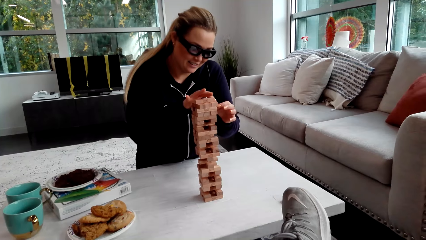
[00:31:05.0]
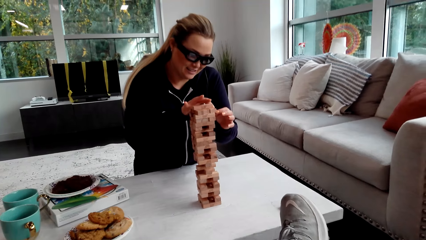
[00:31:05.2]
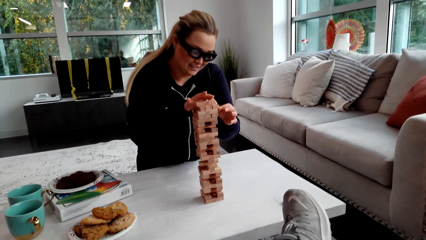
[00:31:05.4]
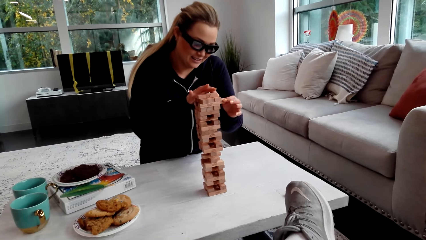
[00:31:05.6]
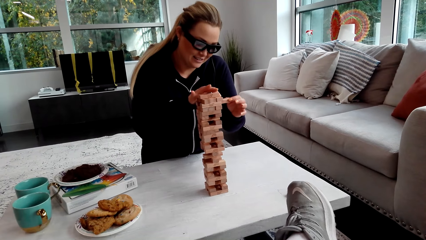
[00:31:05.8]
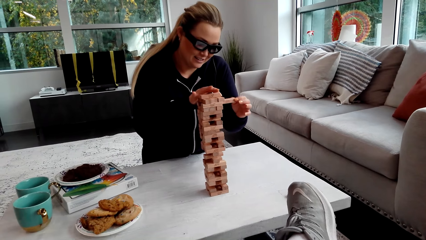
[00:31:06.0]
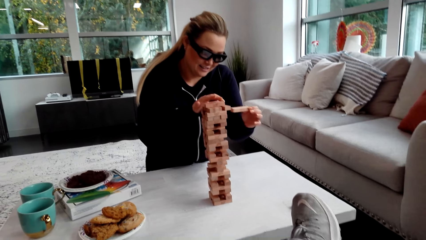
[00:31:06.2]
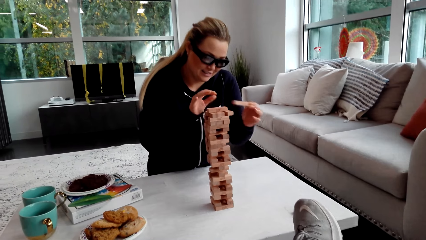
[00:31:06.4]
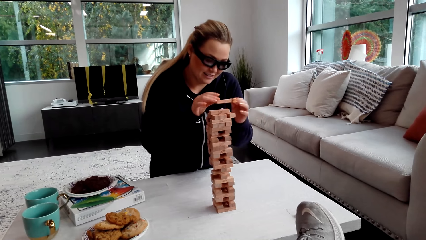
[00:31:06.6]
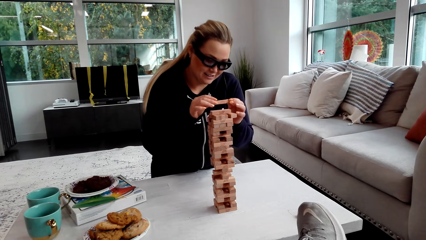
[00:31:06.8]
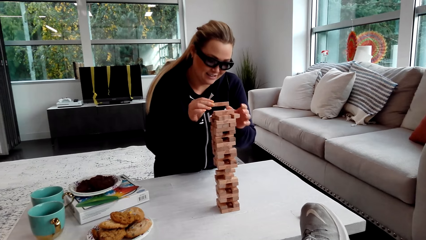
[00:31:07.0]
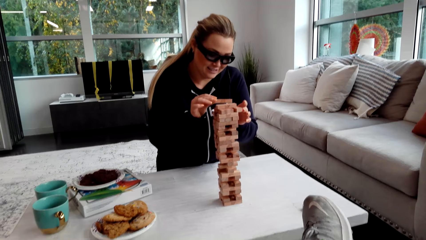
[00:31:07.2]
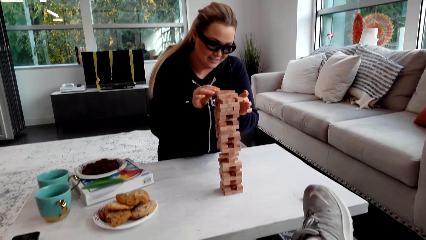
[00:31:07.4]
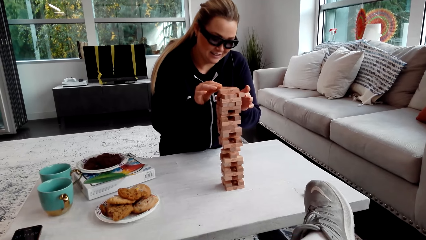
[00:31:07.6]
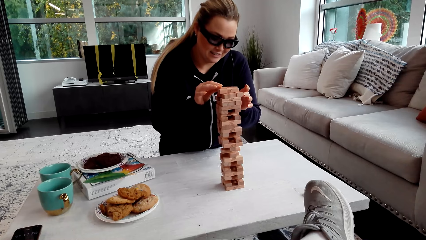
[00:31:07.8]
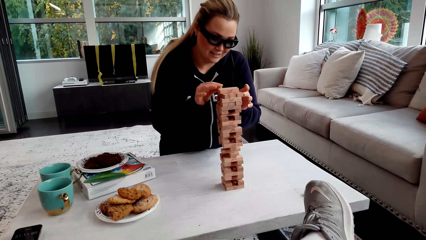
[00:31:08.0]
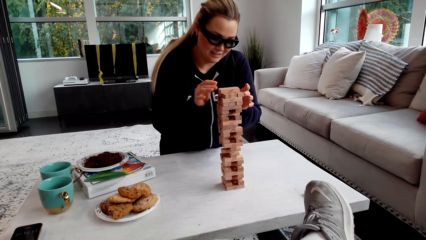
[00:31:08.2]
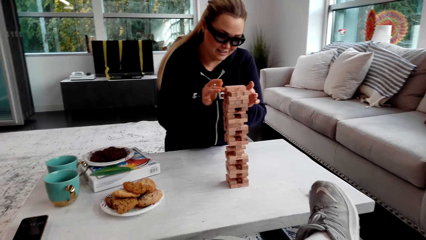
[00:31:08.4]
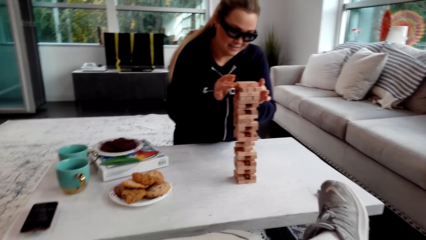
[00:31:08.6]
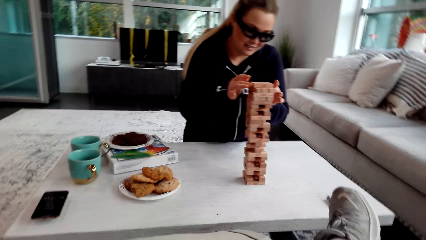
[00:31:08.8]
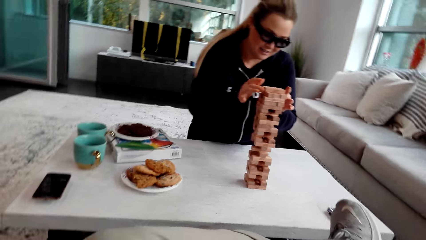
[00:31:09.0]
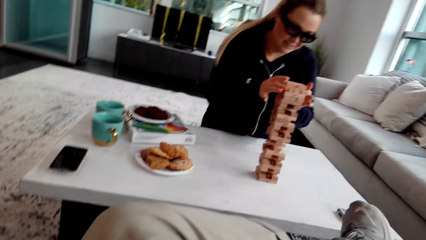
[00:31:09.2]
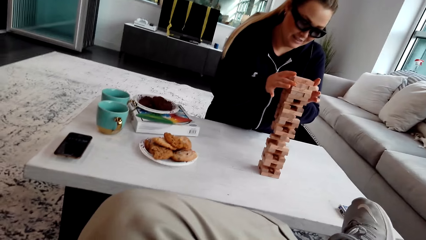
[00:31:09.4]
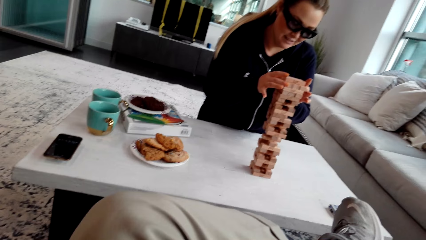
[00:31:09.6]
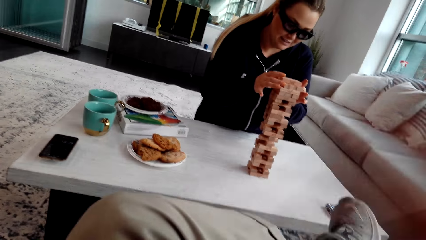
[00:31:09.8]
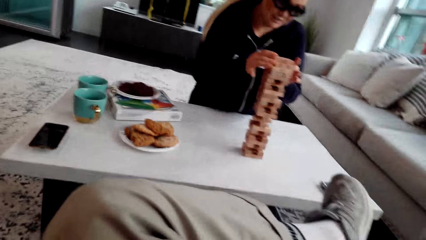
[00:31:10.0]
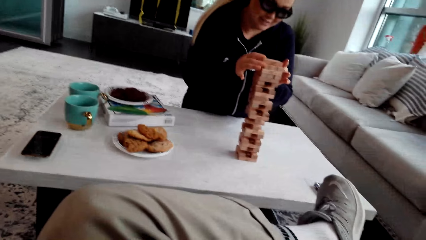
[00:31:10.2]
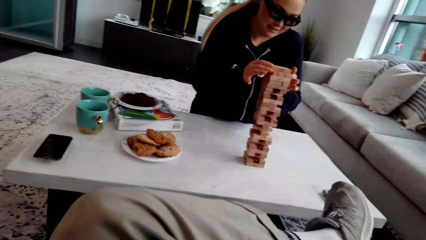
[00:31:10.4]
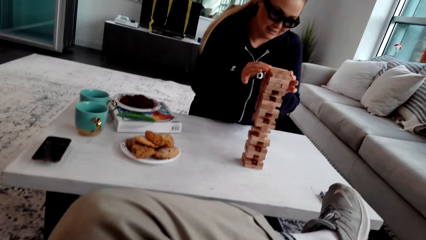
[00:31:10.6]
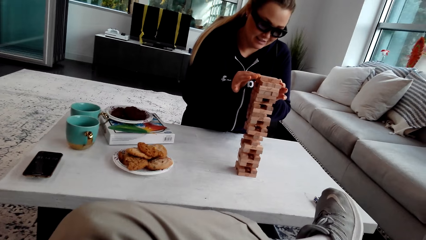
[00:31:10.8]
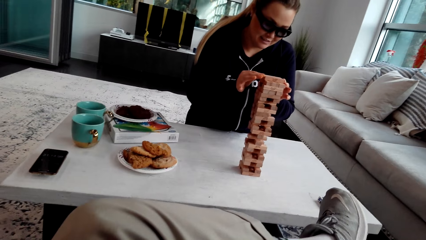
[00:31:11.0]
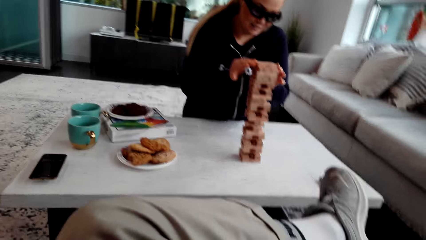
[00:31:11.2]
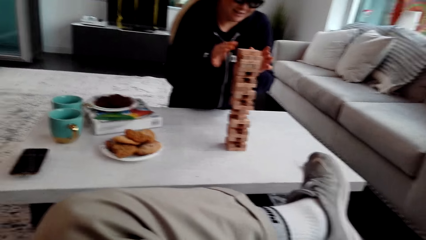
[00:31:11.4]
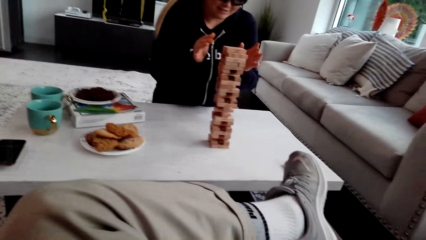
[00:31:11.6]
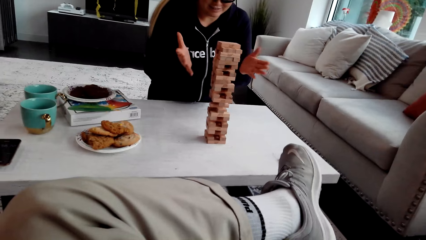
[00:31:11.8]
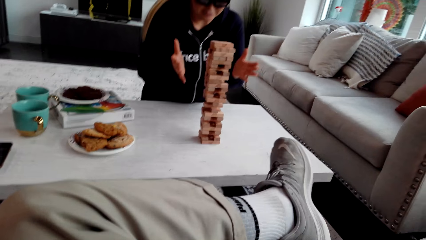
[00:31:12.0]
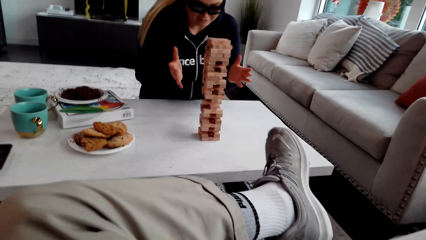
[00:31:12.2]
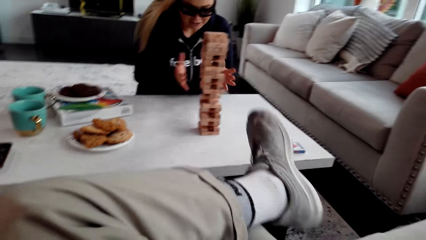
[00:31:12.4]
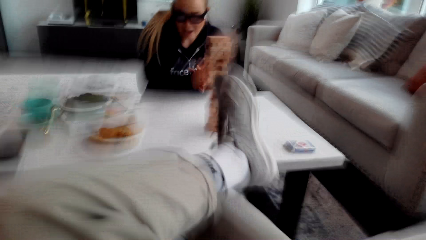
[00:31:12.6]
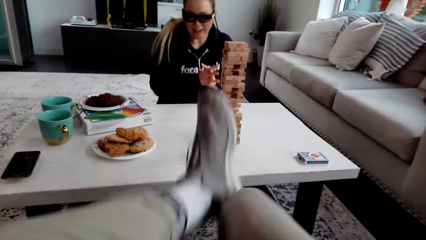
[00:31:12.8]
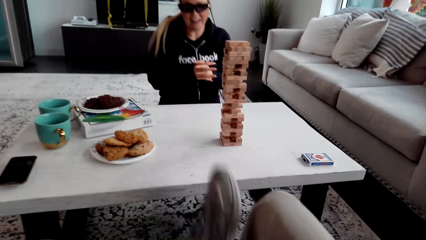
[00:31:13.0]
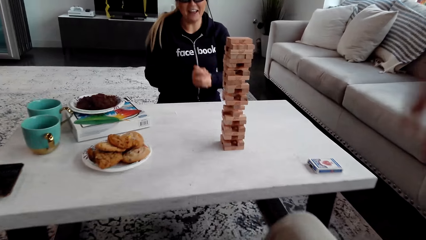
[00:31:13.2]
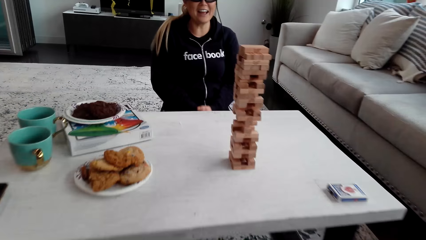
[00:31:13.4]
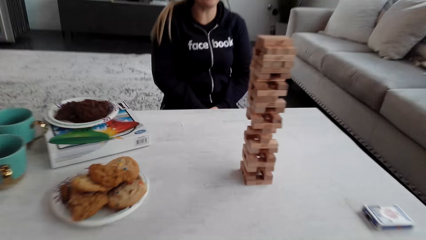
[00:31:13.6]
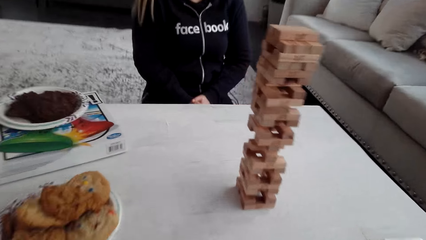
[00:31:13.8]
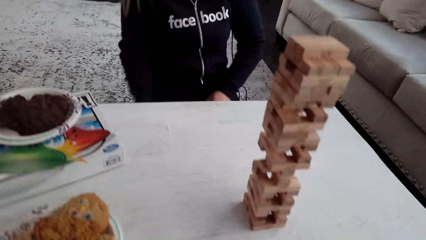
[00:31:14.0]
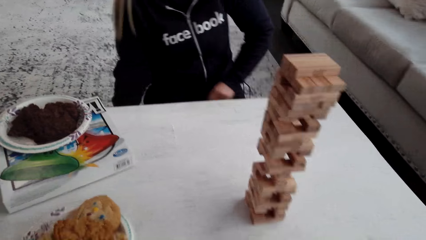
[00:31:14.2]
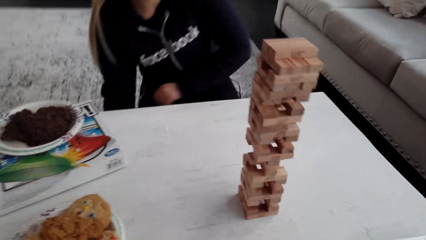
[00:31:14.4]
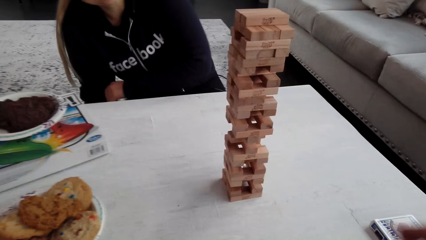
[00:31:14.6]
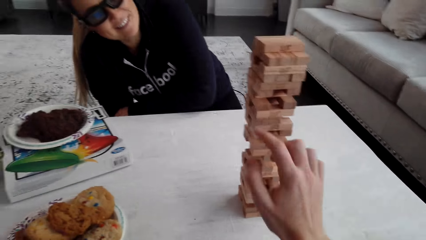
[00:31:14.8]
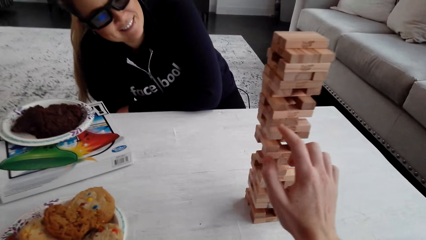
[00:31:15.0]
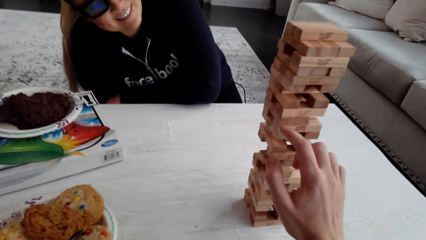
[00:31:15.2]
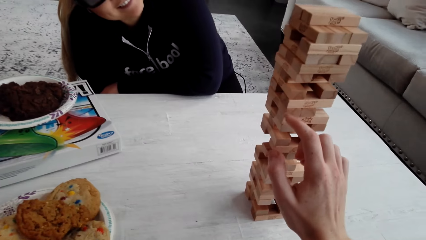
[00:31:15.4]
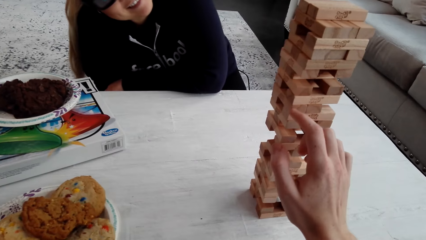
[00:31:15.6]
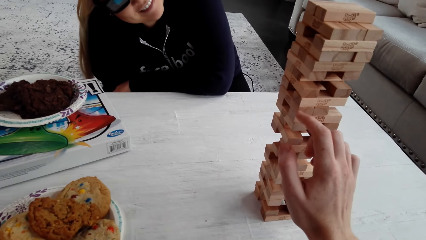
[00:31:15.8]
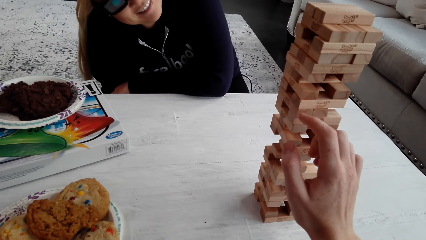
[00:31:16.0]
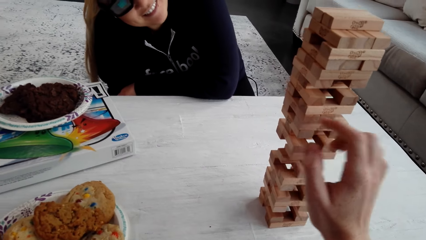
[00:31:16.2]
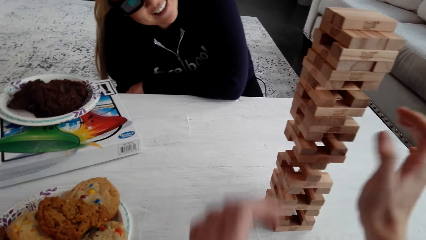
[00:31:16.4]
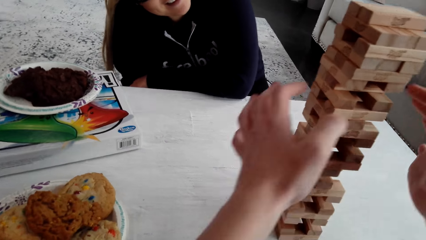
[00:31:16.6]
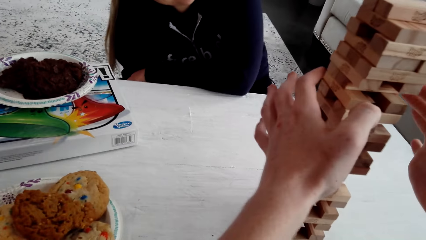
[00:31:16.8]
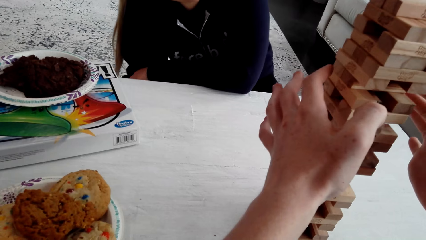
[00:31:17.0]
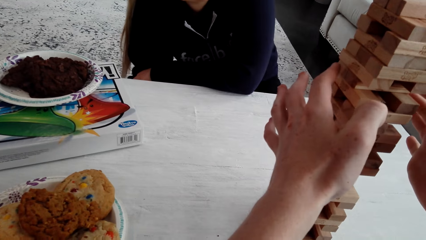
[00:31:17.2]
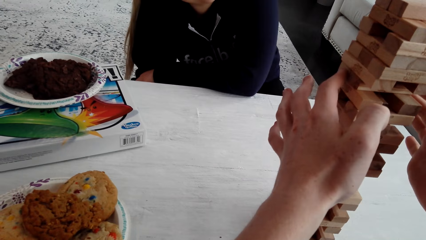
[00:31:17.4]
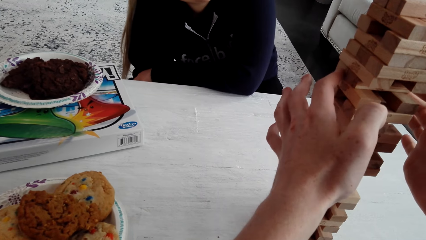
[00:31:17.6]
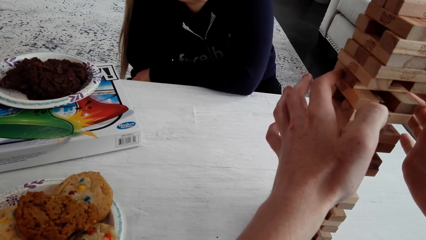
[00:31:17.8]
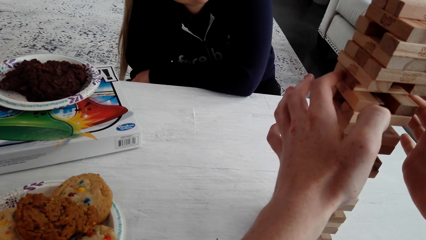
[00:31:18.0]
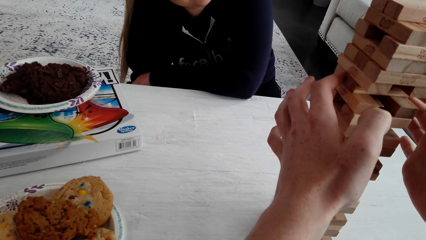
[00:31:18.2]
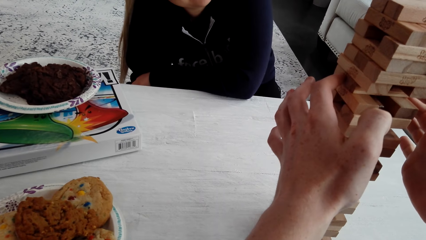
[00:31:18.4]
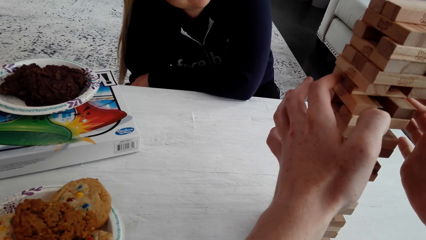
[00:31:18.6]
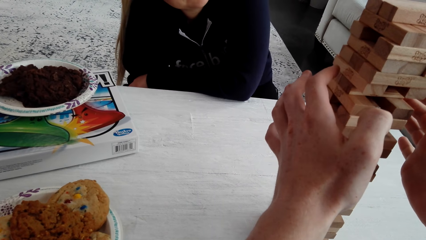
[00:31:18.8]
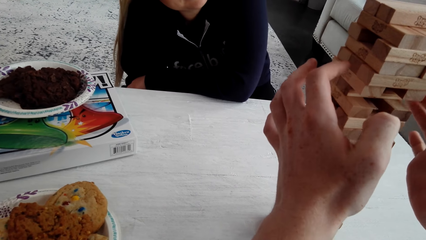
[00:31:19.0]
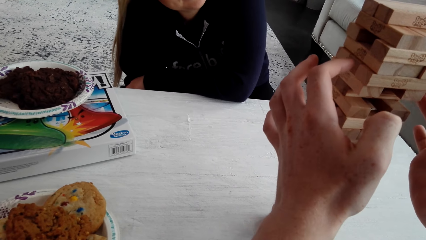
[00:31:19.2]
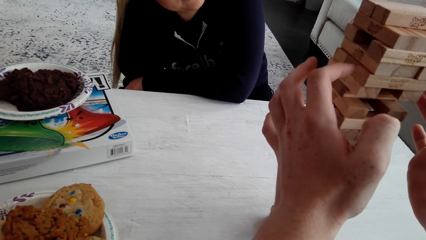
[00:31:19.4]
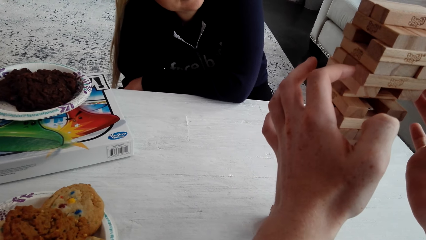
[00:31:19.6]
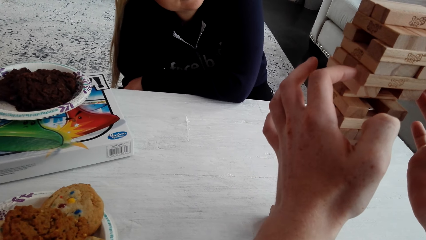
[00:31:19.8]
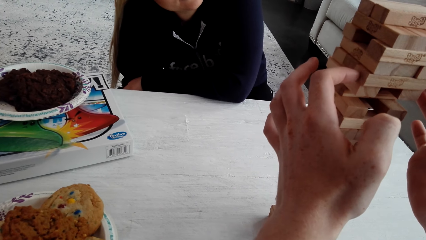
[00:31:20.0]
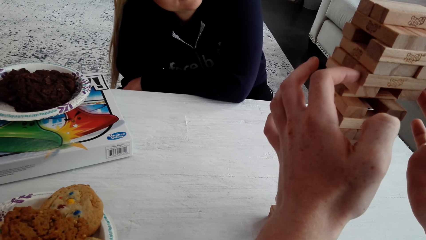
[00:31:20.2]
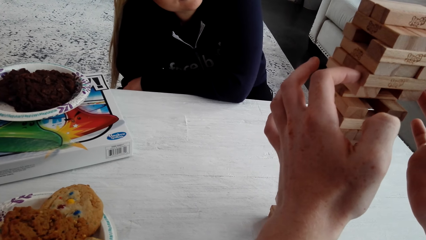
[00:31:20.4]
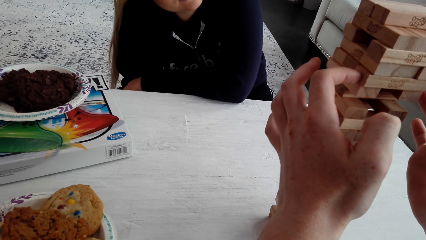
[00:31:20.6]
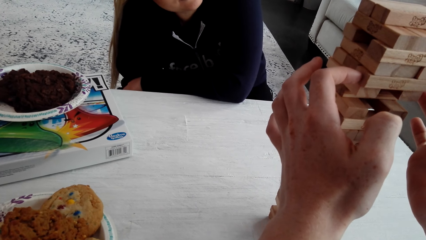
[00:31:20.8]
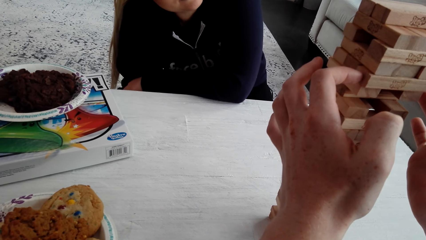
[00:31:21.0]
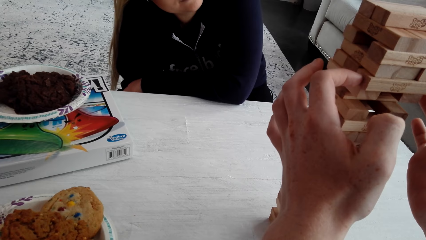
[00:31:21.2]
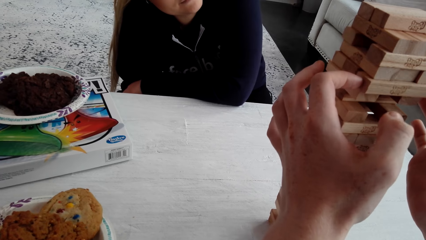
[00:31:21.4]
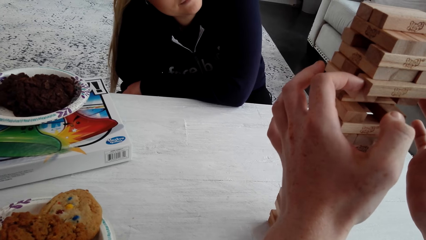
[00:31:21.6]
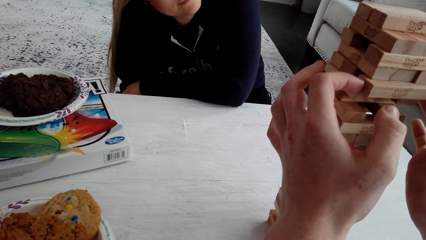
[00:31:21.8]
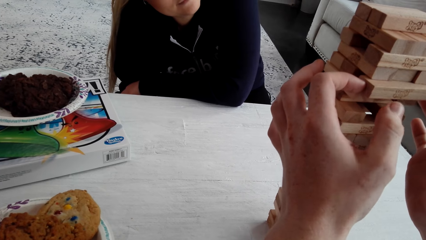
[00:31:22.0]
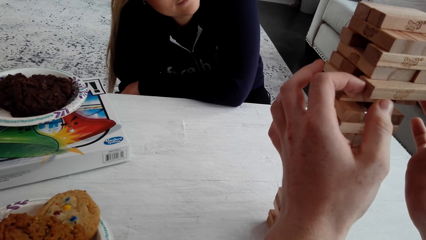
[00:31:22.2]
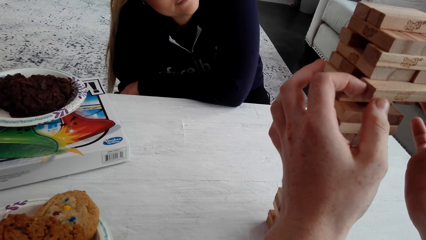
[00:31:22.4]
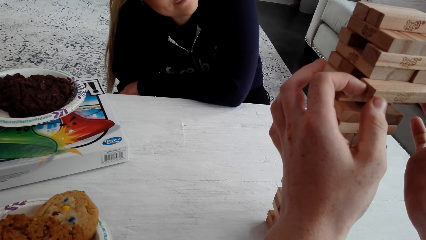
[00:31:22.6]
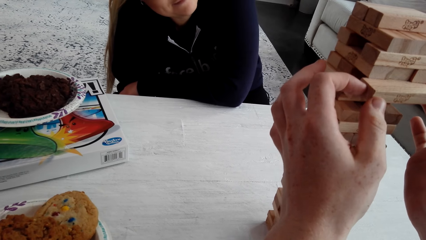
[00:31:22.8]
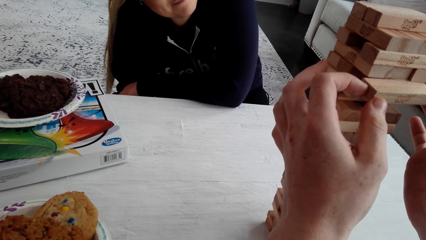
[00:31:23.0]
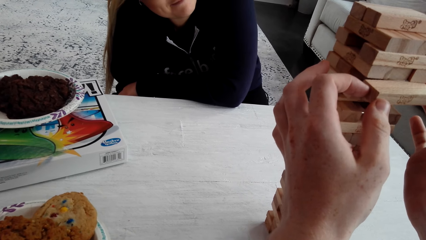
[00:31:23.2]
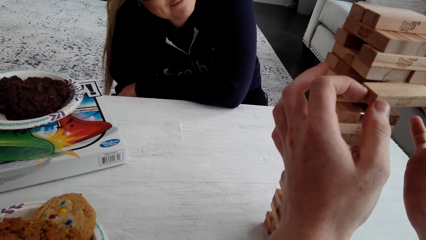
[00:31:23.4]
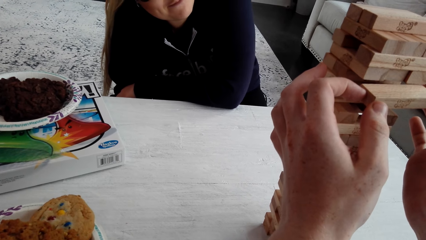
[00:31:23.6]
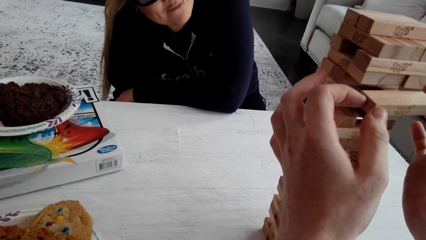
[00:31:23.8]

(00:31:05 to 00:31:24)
A woman removes the wooden jenga piece with her right hand. The camera wearer touches the wooden jenga piece with his right hand. The woman puts the wooden jenga piece on the top of the jenga with her right hand. The camera wearer talks to the woman. The woman laughs. The camera wearer touches the wooden jenga piece with his right hand finger. He touches the wooden jenga piece with both his hand fingers. He removes the wooden jenga piece with both his hands' fingers.
